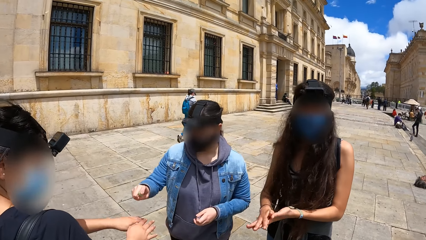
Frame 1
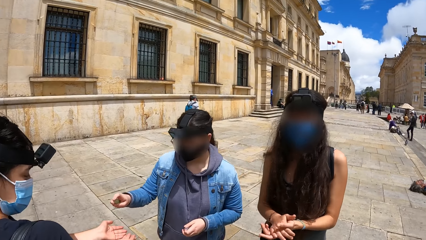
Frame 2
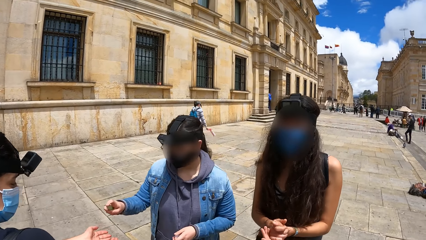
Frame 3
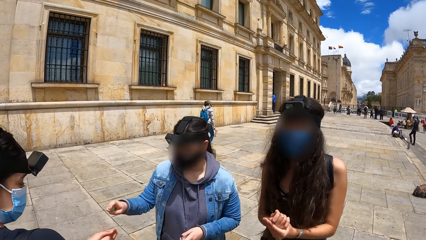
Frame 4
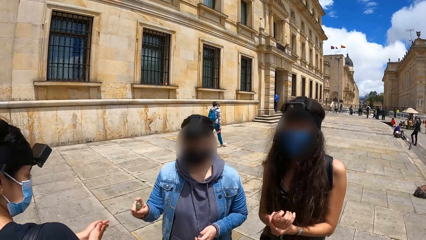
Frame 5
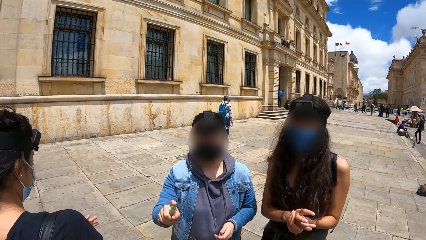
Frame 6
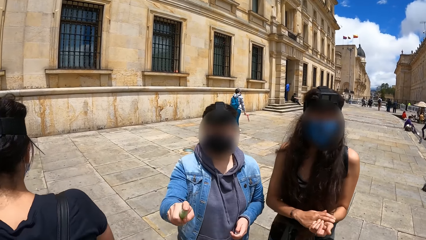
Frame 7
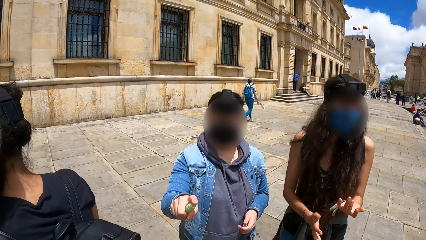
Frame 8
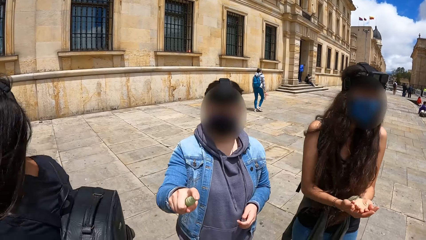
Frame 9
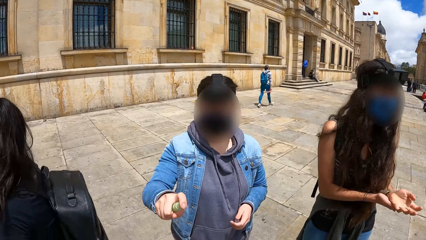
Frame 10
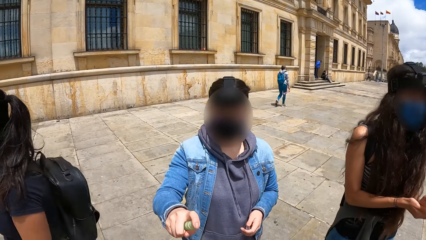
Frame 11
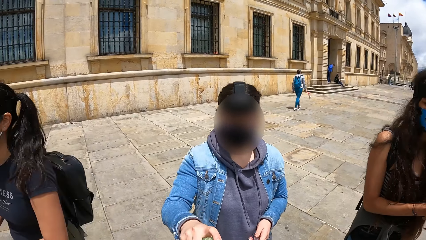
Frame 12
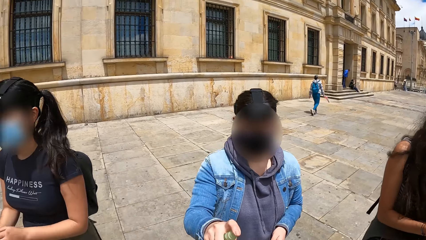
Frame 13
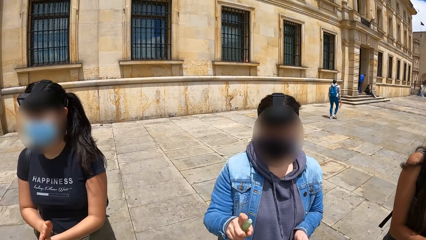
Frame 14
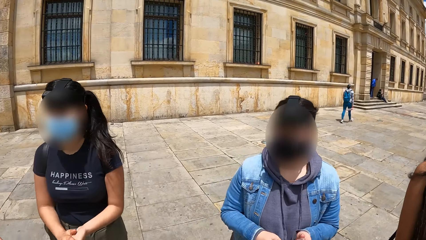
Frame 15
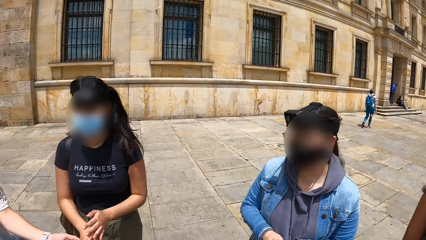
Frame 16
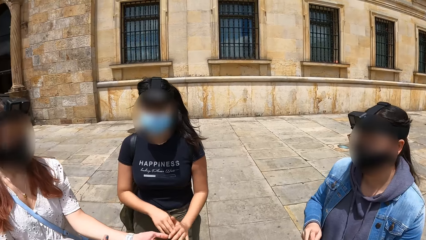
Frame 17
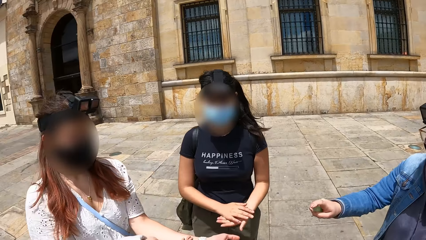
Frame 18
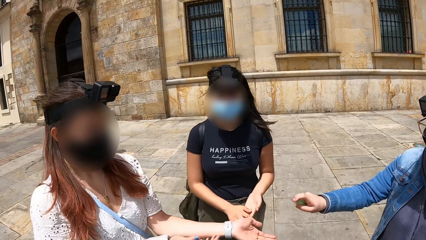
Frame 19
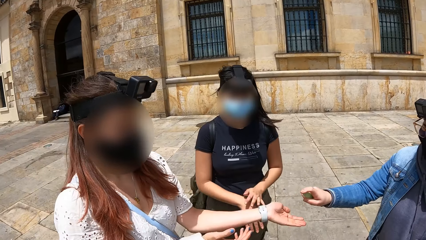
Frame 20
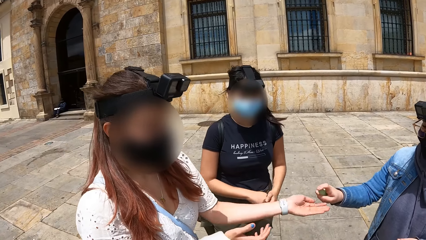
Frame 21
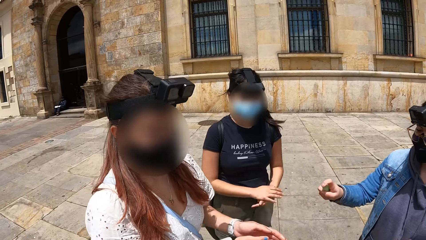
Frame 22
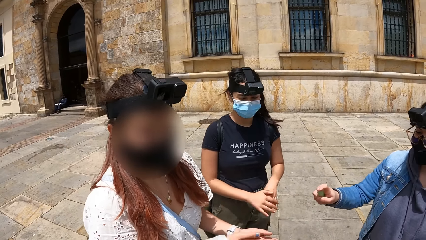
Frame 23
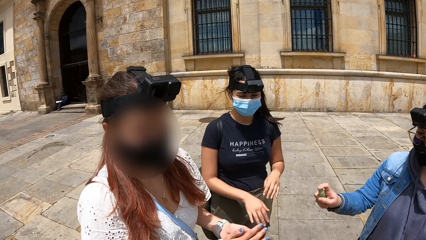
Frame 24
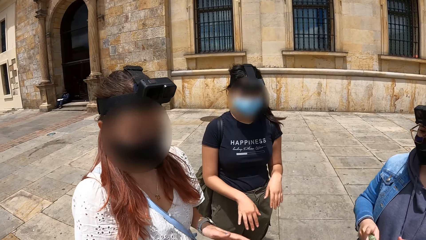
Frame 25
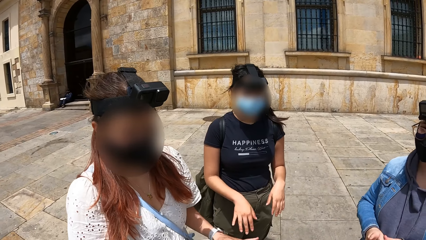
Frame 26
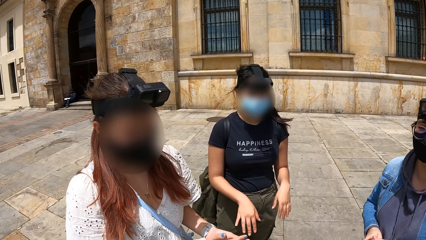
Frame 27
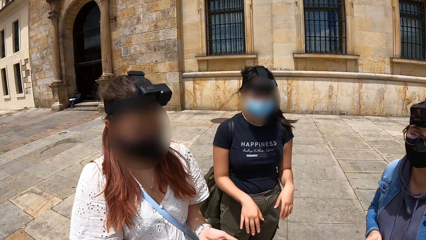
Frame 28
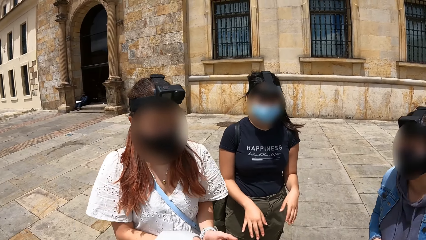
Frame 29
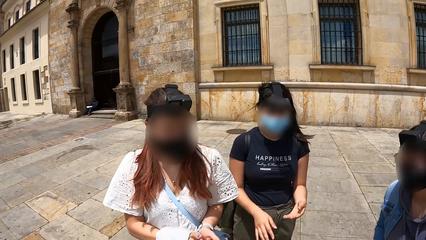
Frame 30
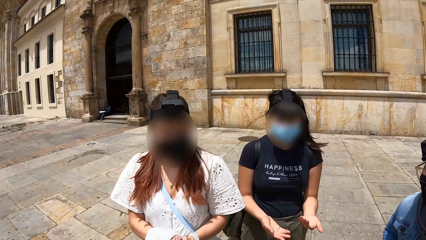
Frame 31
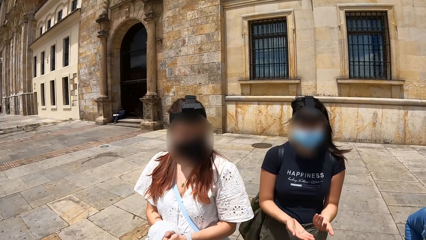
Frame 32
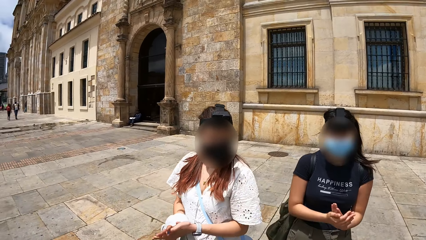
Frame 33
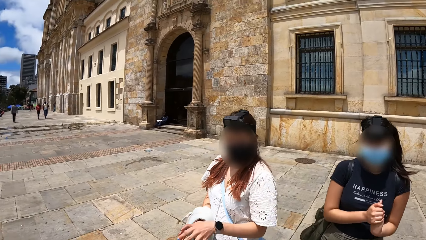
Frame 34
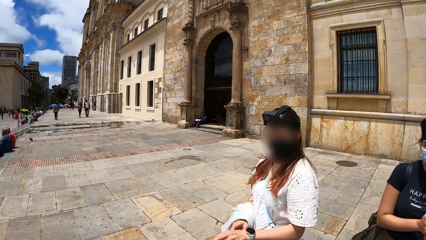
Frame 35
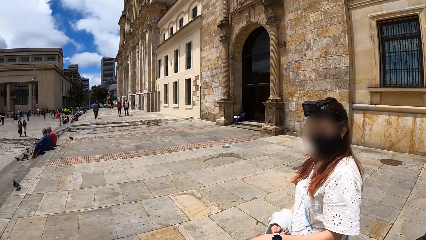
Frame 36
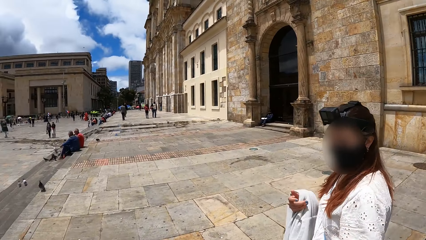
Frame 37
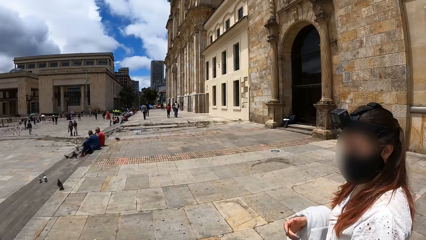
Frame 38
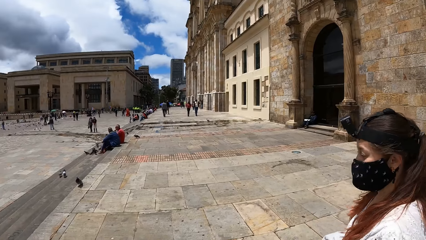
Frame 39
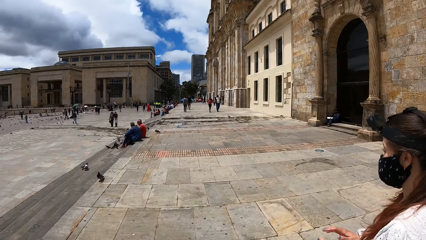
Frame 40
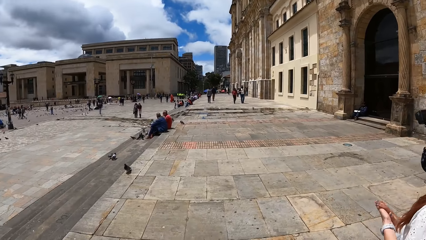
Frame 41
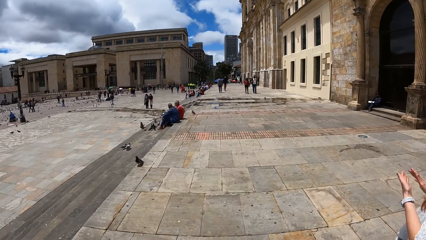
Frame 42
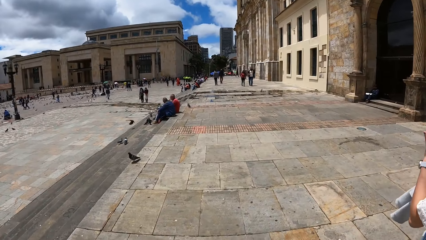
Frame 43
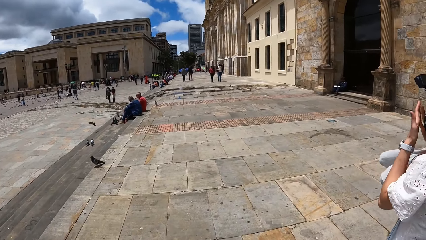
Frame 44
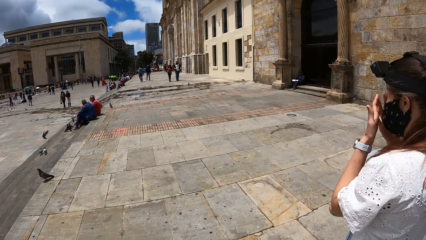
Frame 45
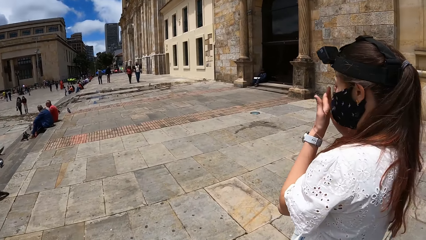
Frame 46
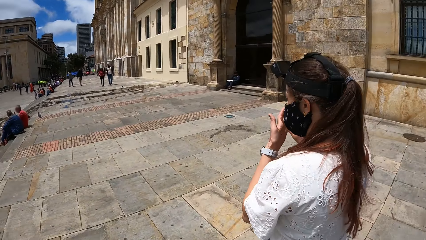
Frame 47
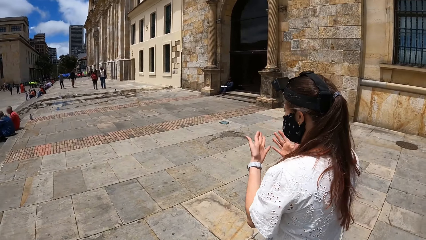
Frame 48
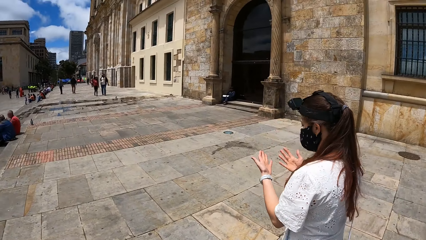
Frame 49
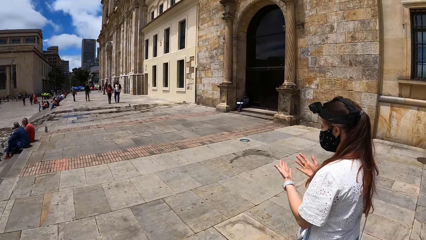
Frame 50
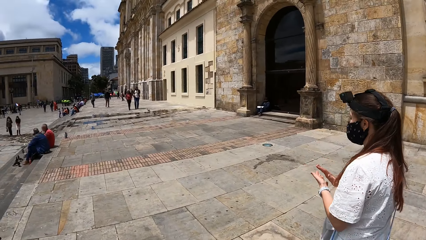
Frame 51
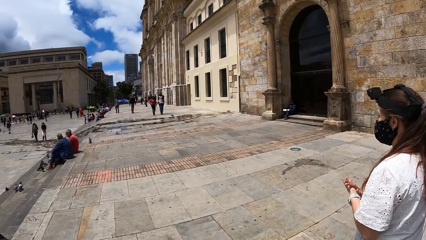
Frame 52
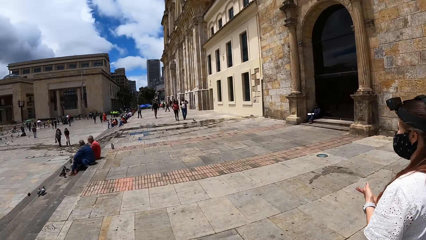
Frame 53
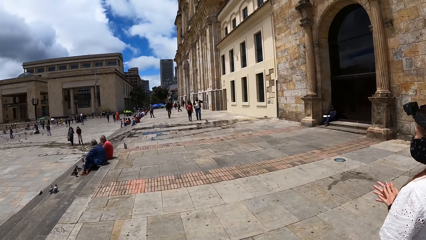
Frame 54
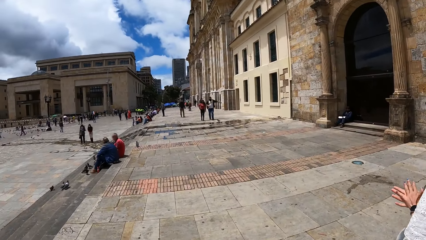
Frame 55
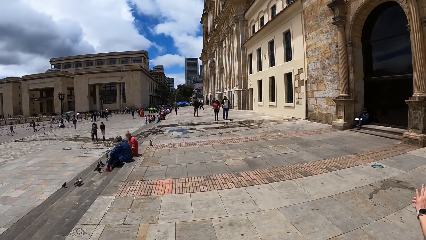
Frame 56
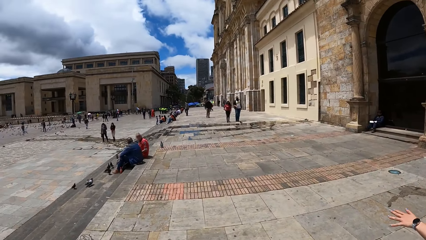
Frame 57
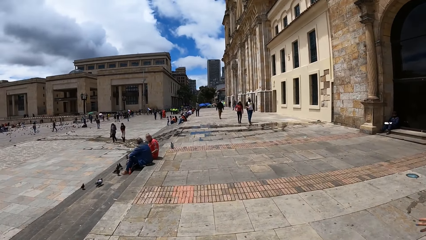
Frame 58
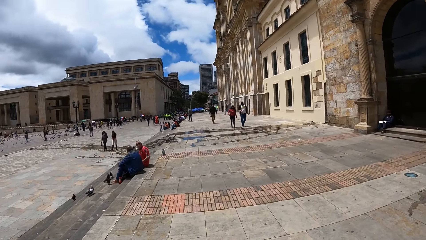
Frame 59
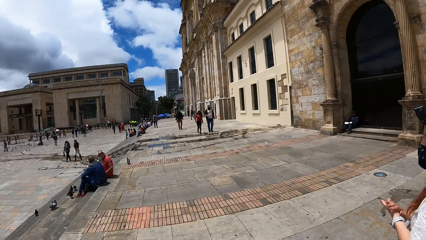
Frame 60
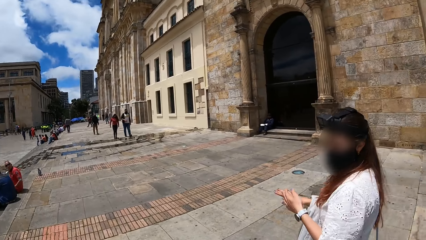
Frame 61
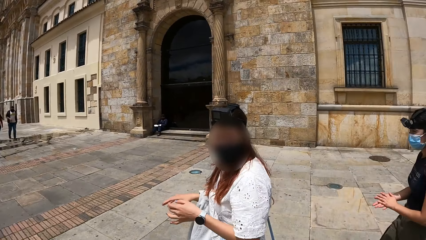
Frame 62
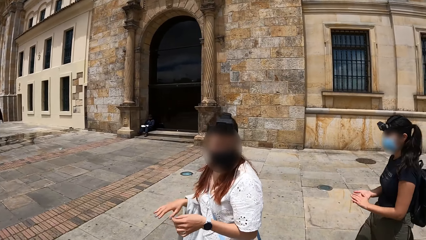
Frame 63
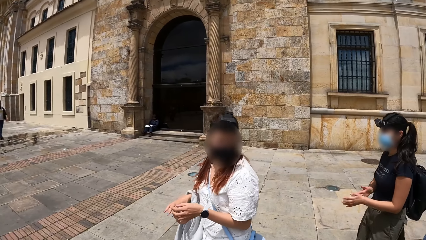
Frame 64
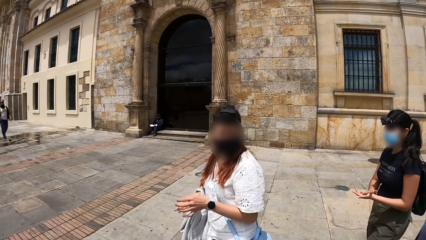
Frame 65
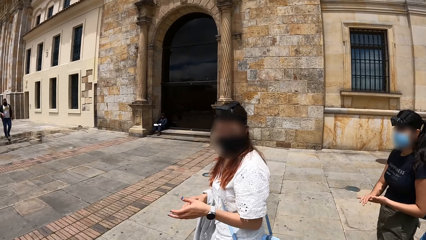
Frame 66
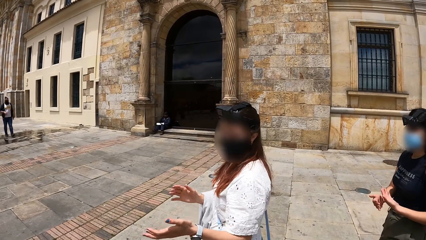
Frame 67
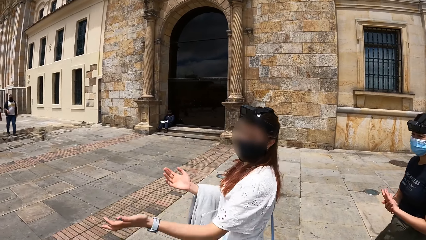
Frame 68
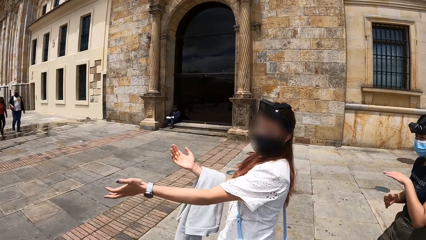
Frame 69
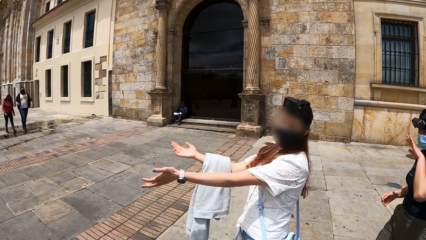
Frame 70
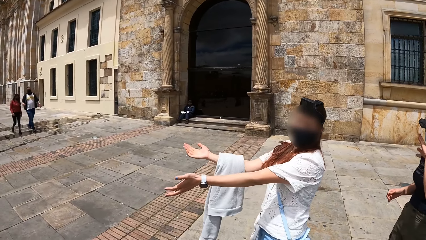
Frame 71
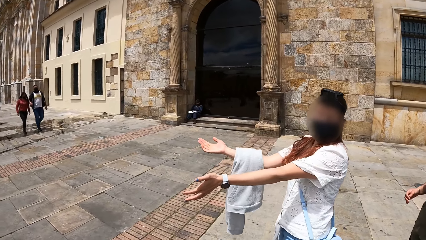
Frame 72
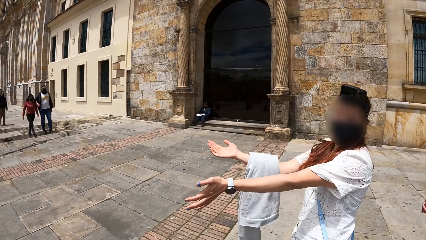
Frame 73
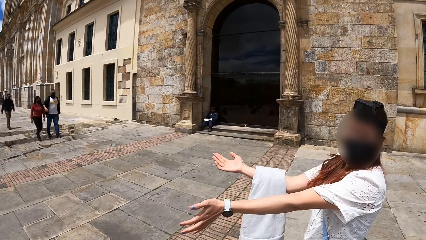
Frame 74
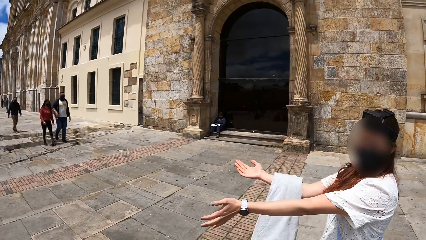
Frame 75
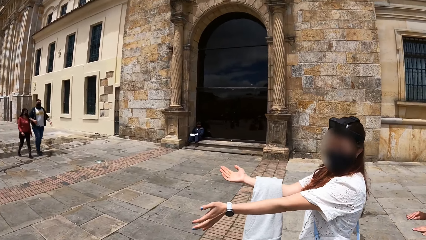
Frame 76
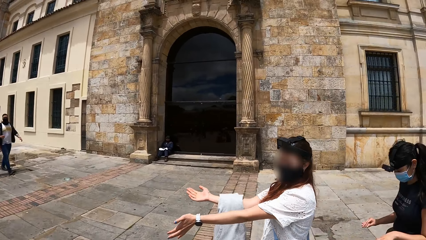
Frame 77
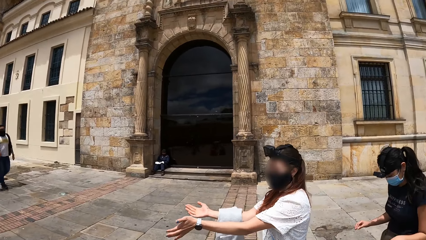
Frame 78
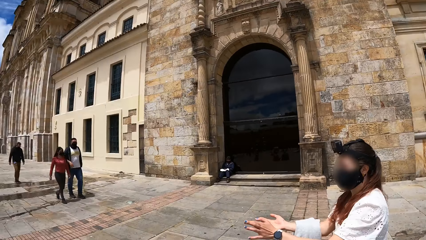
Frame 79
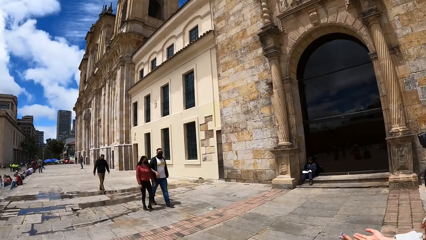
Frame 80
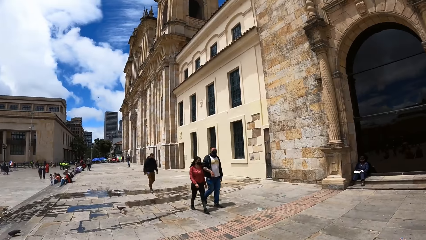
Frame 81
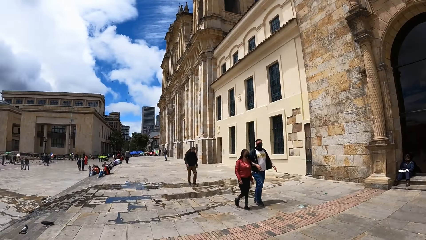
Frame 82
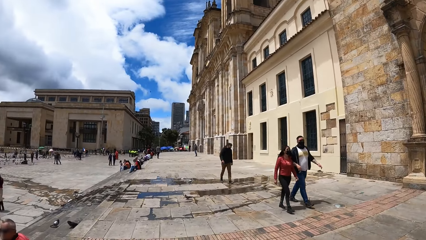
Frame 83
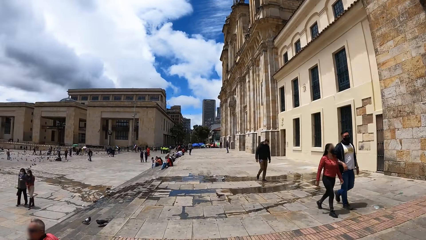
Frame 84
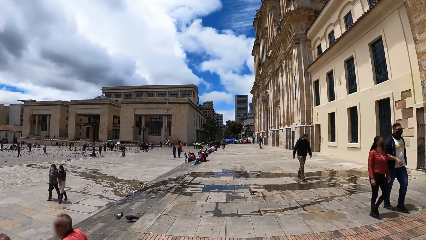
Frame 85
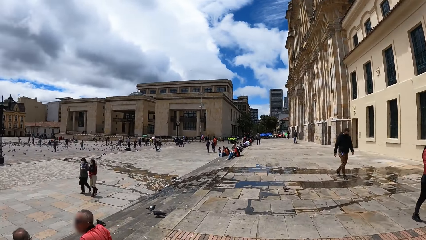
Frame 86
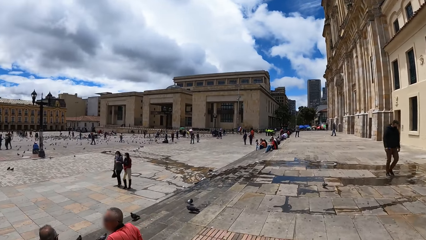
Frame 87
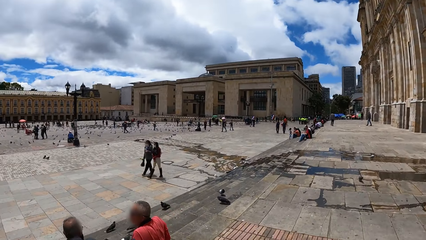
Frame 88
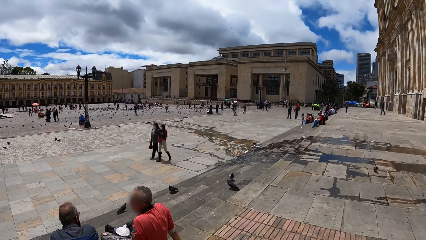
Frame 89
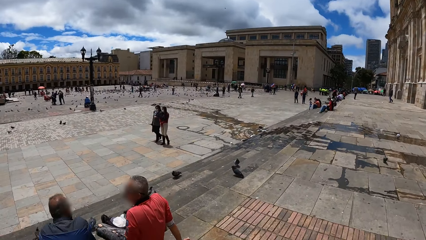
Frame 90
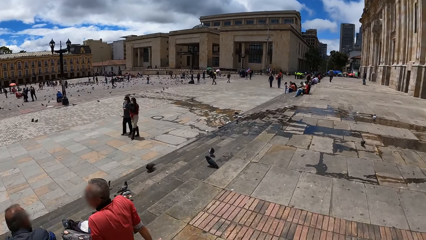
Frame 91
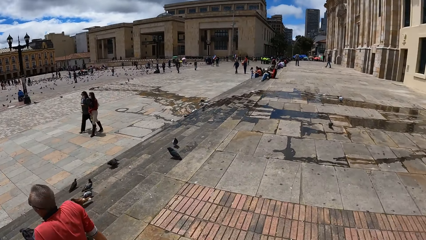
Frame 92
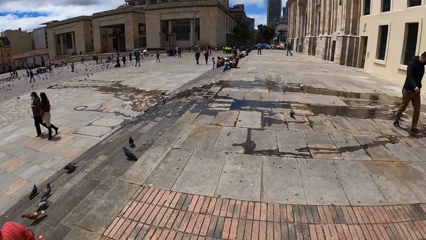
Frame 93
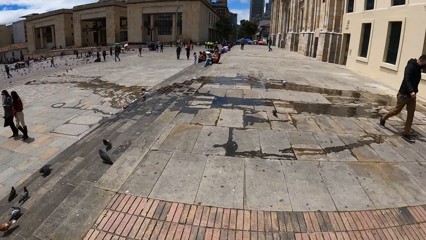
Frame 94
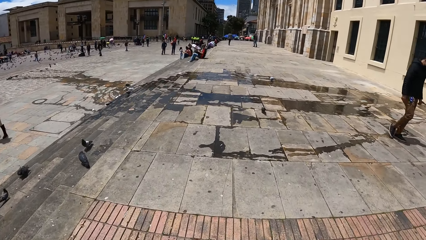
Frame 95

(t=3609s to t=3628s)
A woman rubs the hand sanitizer on her hands. Another woman sprays some hand sanitizer on the hands of a third woman with the bottle in her right hand. The third woman rubs the hand sanitizer on her hands. The second woman sprays some hand sanitizer on the hands of the camera wearer with the bottle in her right hand. The second woman sprays some hand sanitizer on the hands of a fourth woman with the bottle in her right hand. The fourth woman rubs the hand sanitizer on her hands. The second woman closes the bottle of hand sanitizer with the lid in her left hand. The camera wearer walks around. The fourth woman adjusts a jacket in her right hand. The fourth woman walks around. She rubs her hands against each other. The camera wearer turns around. The first woman rubs her hands against each other. The fourth woman stretches her hands around. The camera wearer walks around.
